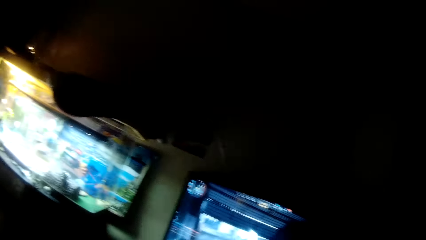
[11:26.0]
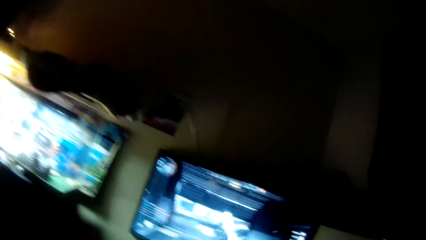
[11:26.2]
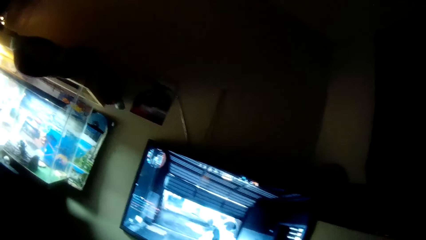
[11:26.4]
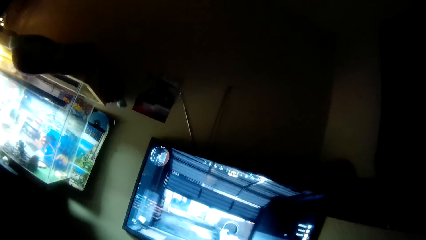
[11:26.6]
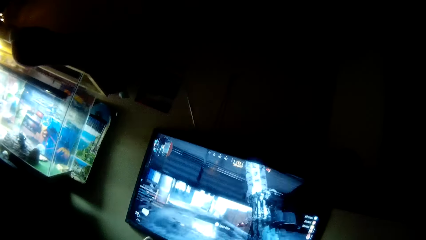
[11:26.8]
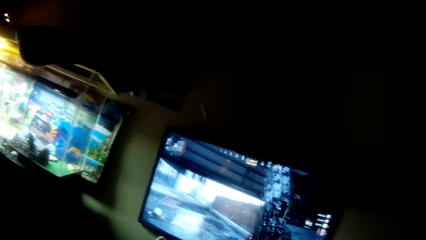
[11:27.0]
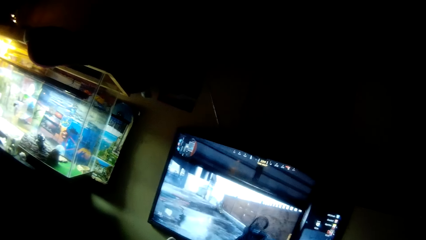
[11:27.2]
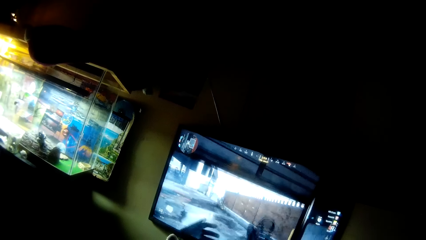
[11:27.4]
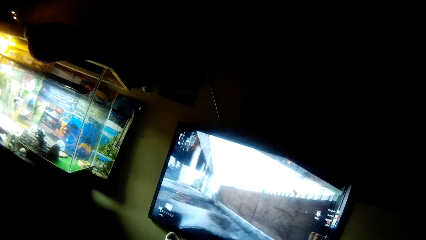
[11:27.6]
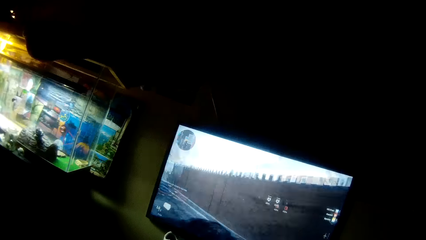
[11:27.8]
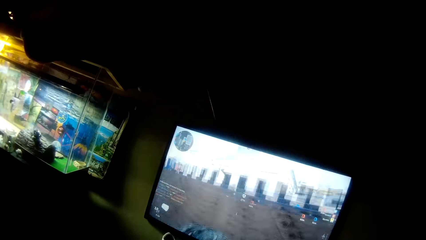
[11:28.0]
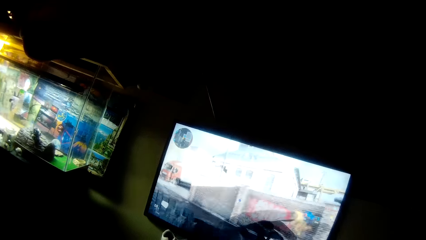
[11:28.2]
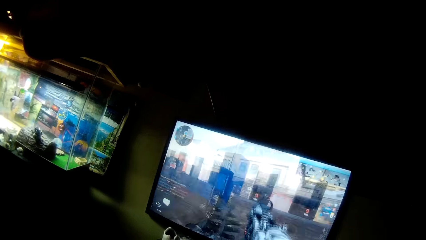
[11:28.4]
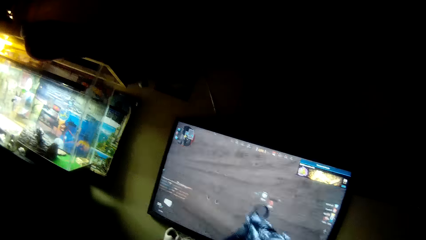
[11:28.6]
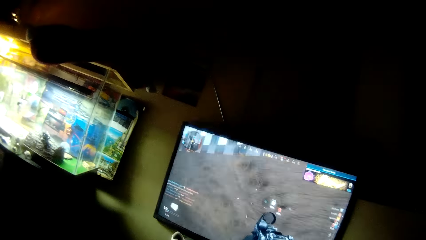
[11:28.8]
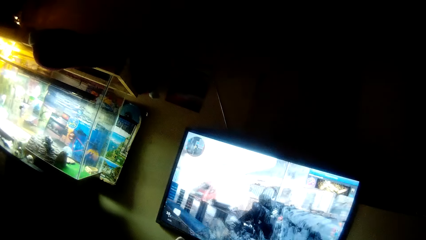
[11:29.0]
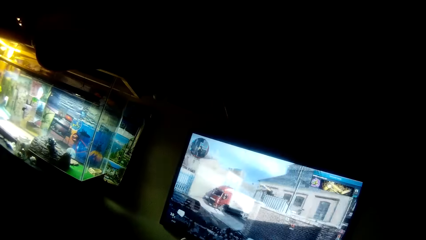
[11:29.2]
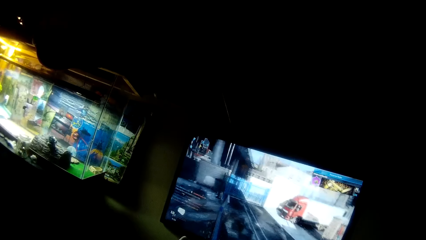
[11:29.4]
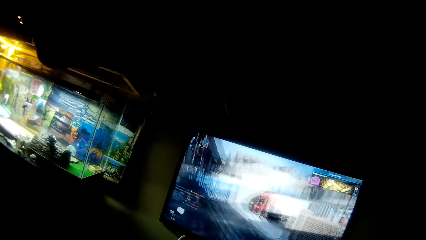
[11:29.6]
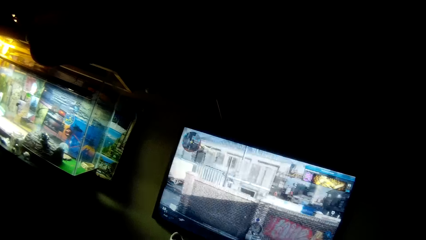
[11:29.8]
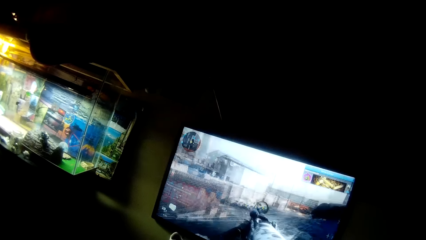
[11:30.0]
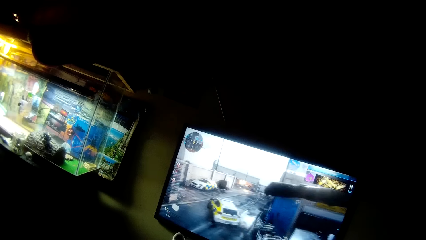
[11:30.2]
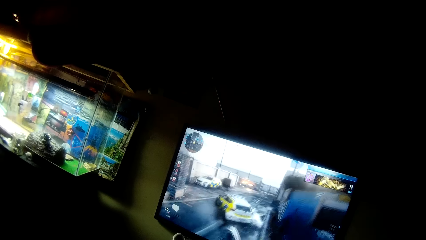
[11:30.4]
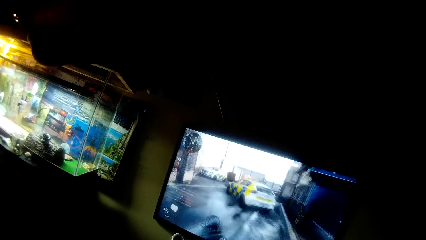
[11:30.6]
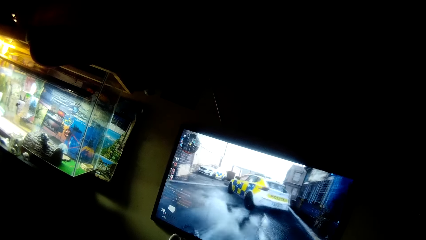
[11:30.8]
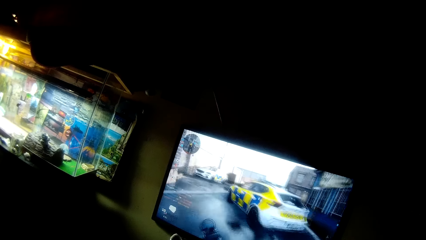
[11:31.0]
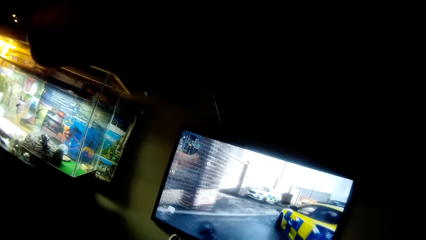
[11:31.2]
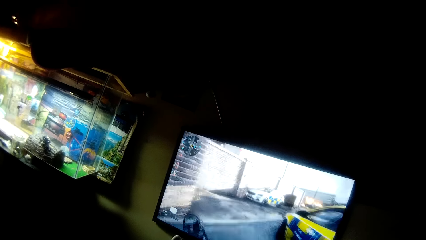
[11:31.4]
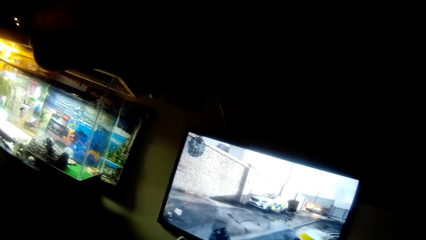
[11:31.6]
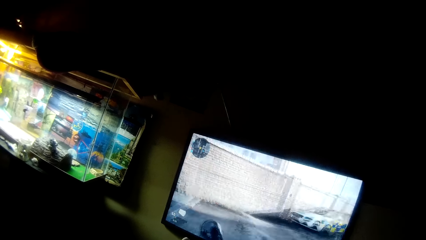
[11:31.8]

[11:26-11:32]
The camera wearer looks at the screen. They play the video game.

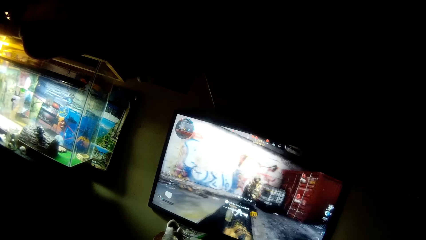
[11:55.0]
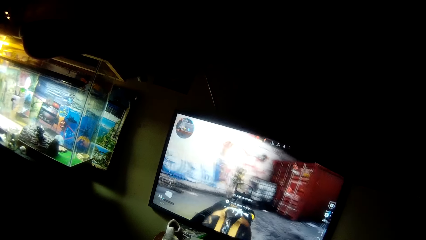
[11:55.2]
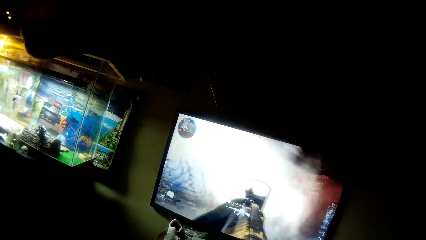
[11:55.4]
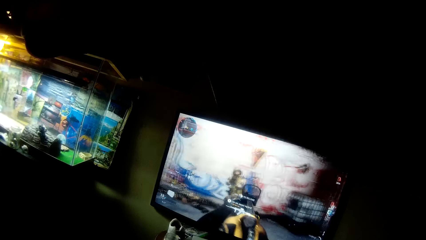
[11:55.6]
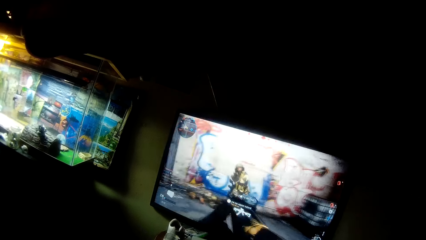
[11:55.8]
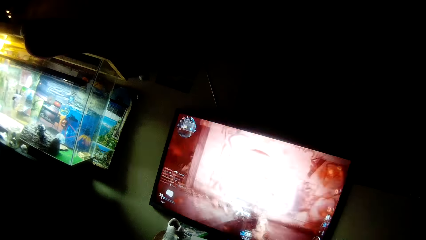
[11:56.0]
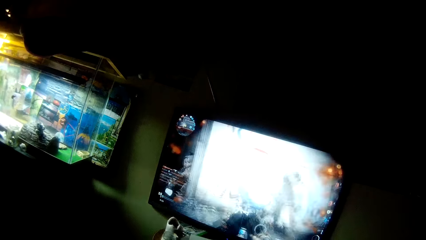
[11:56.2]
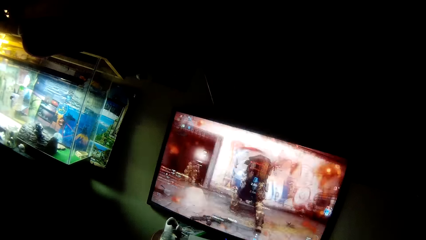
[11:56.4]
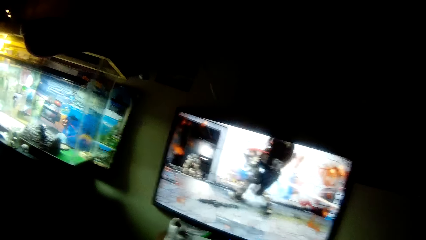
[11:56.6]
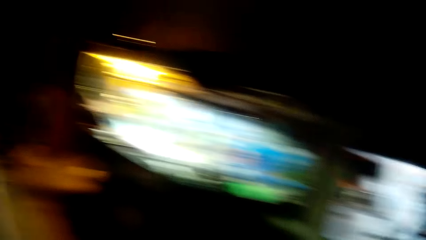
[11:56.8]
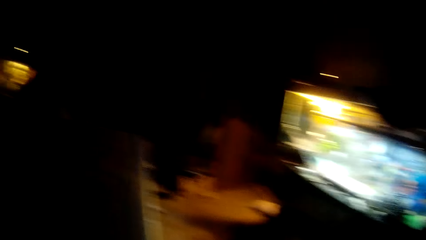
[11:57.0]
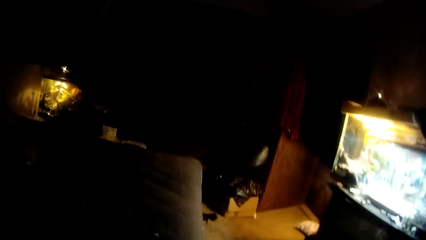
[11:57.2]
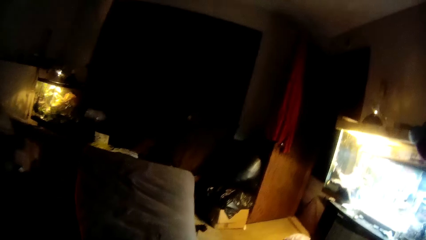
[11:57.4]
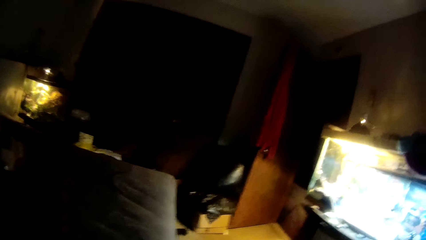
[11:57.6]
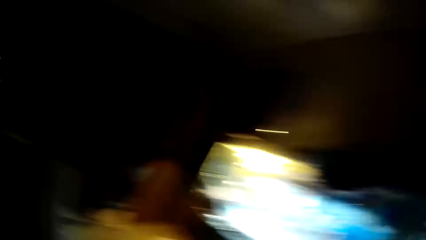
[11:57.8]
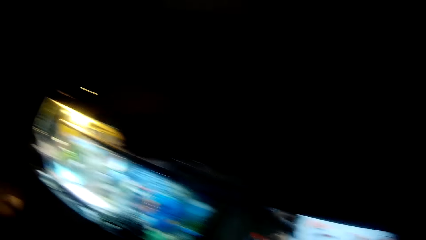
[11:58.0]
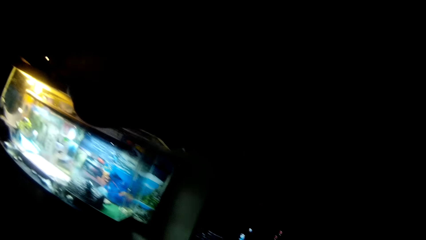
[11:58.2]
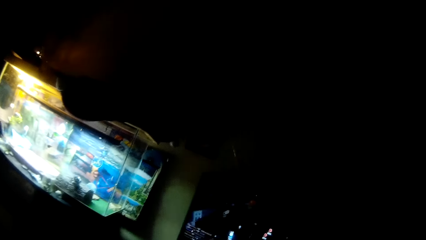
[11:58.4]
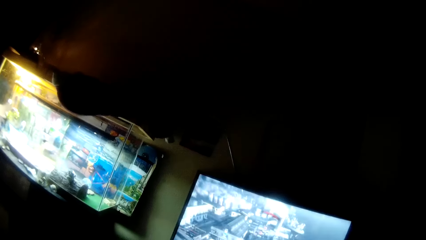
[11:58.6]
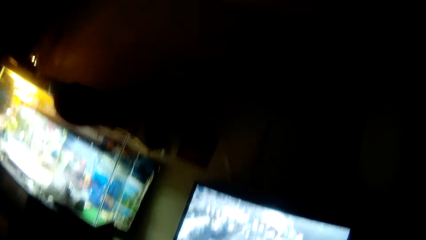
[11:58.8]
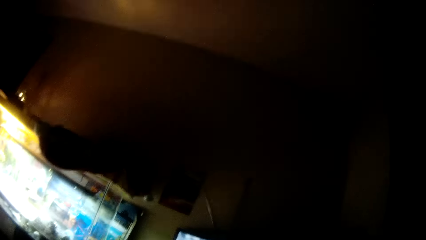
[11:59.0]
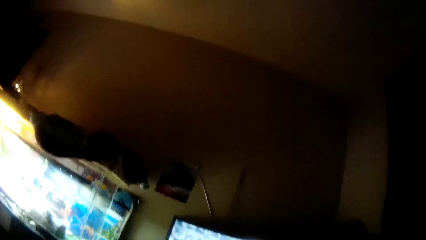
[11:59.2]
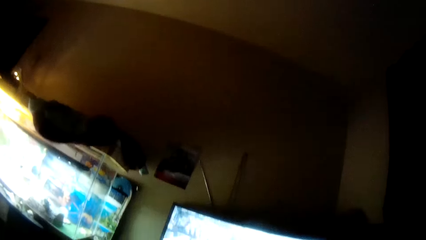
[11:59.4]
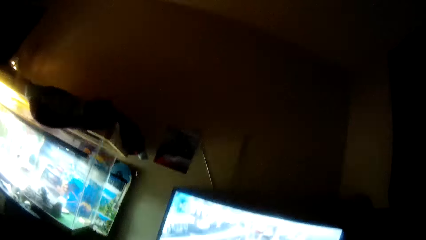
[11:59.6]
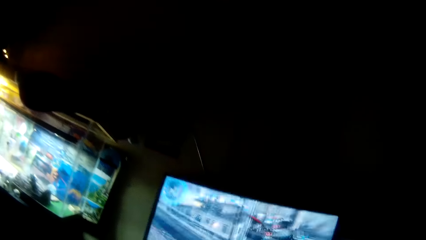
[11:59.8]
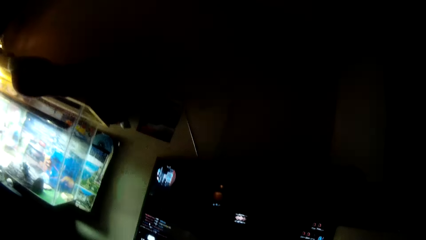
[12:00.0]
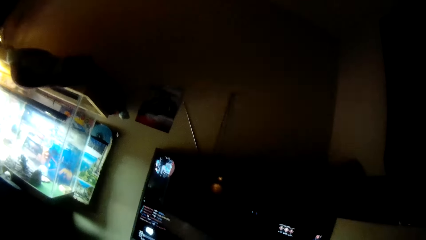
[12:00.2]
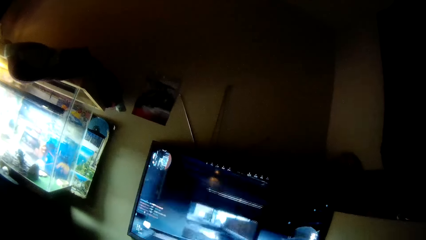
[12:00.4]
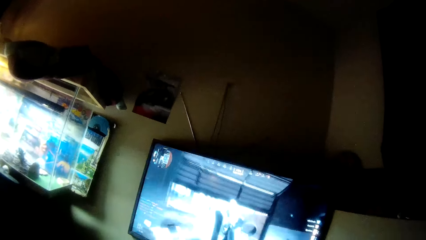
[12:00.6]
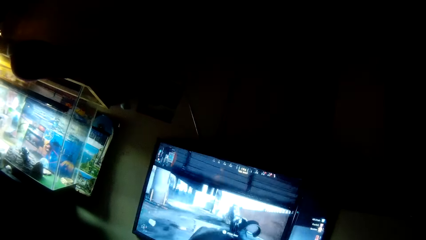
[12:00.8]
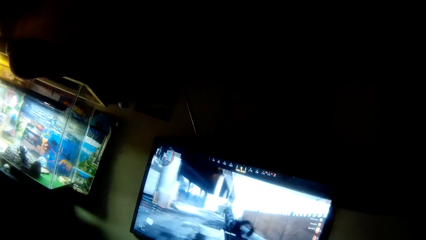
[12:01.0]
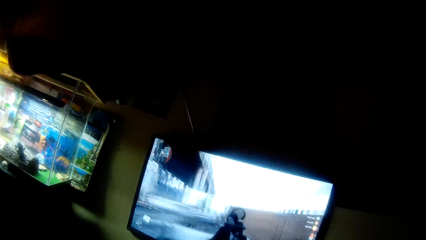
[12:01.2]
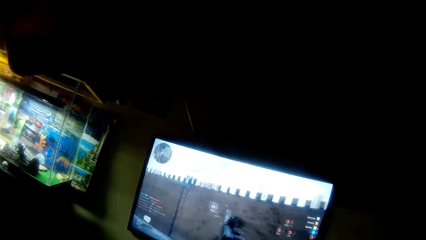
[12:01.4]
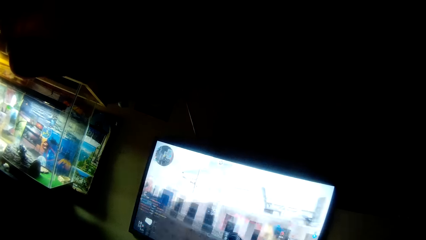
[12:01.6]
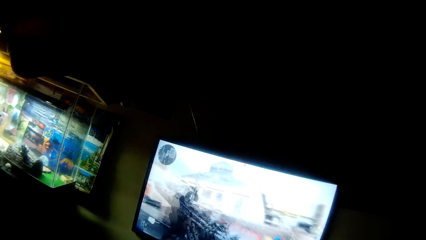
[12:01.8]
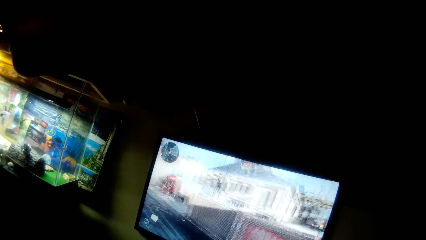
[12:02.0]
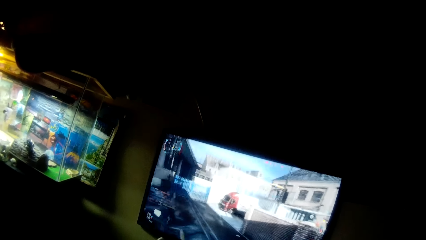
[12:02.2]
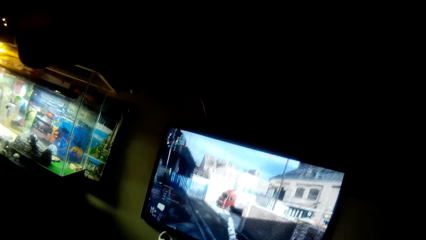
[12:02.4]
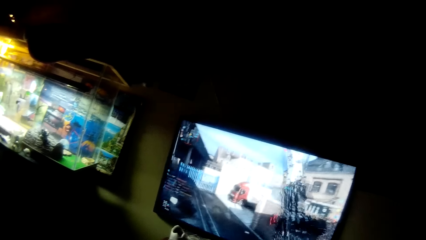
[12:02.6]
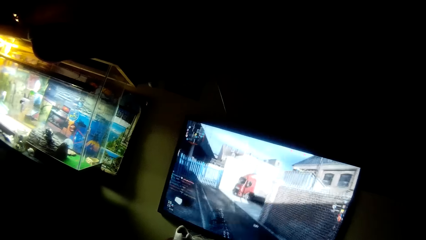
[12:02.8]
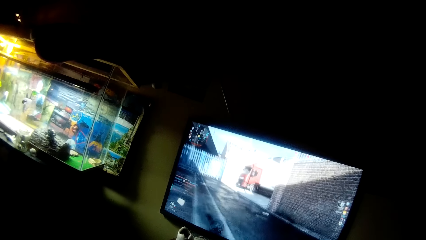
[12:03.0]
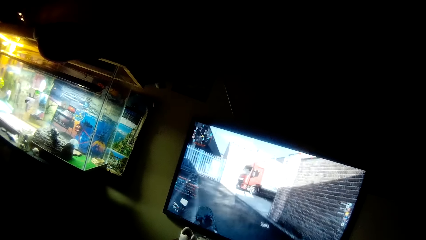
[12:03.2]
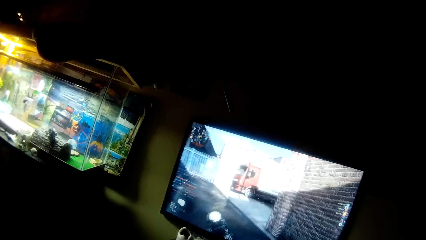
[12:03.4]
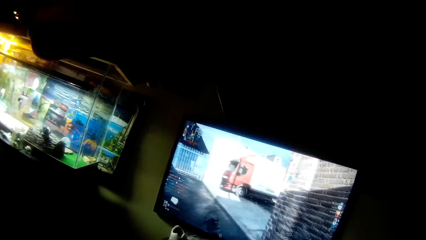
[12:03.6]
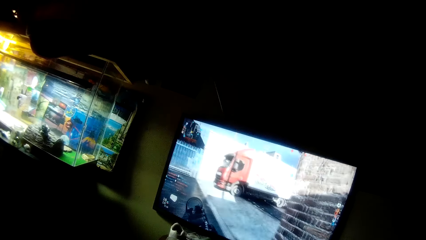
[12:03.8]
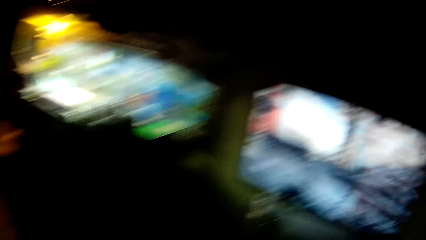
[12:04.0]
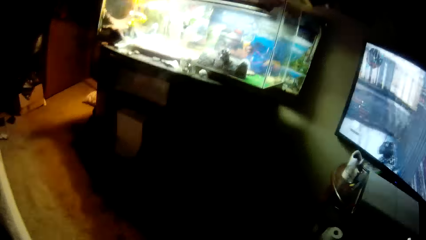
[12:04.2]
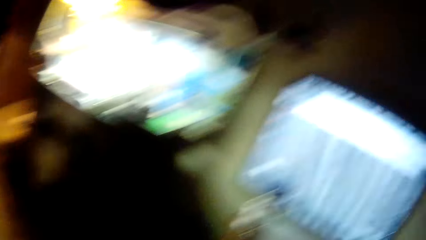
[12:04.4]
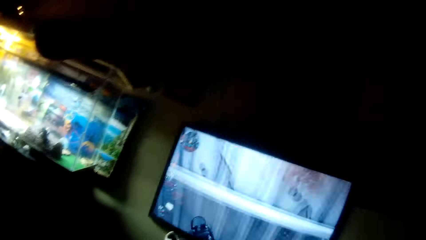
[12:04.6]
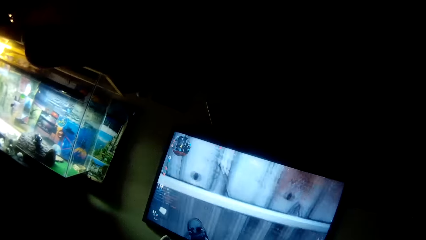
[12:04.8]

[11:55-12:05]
The camera wearer looks around the room. They look at the screen. They play the video game. They look down at the carpet. They look at the screen.
